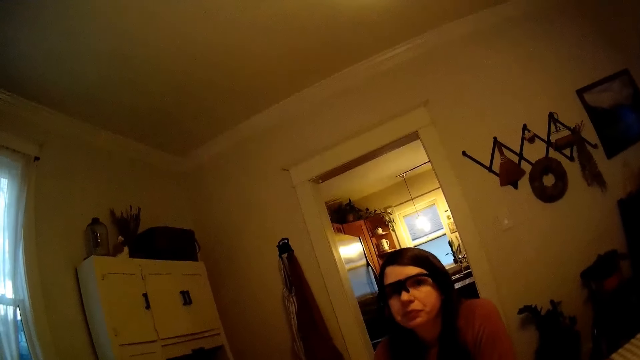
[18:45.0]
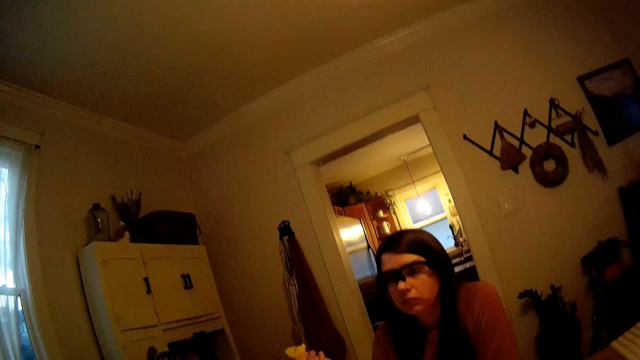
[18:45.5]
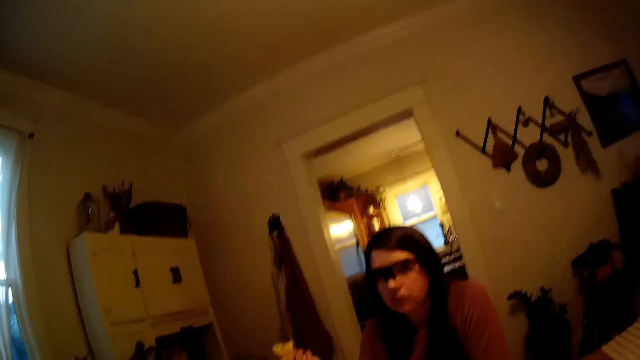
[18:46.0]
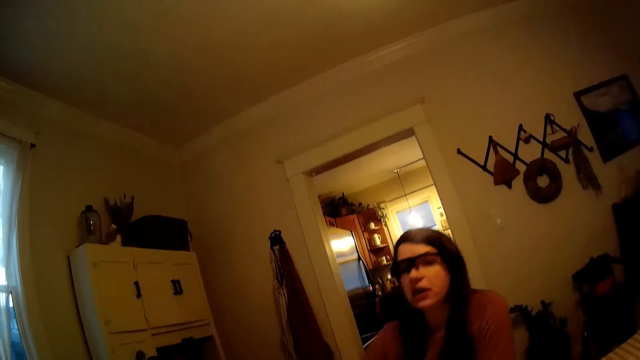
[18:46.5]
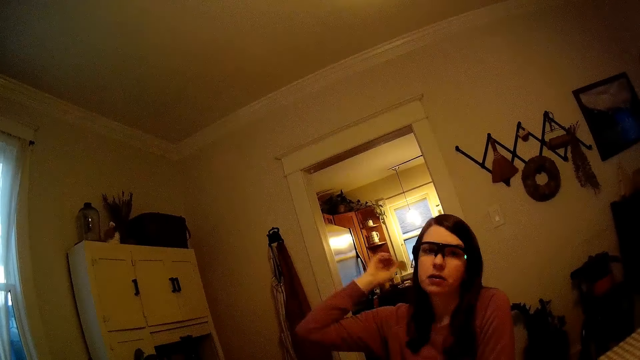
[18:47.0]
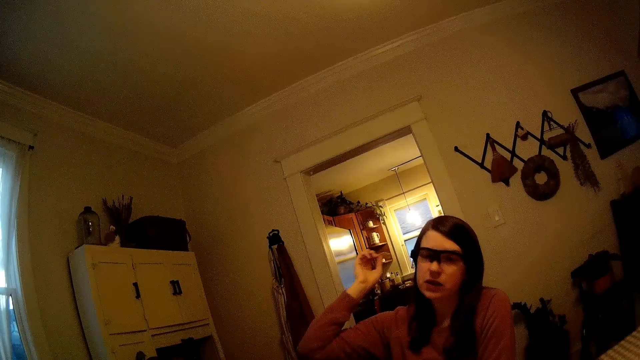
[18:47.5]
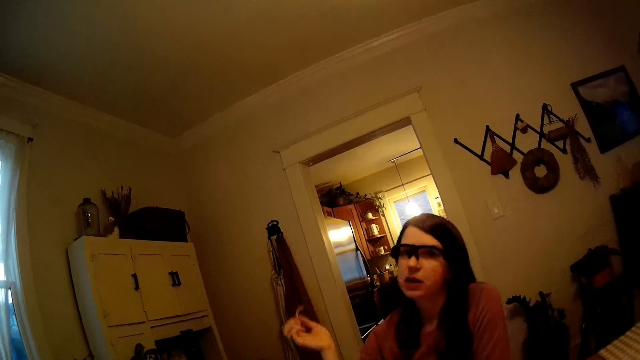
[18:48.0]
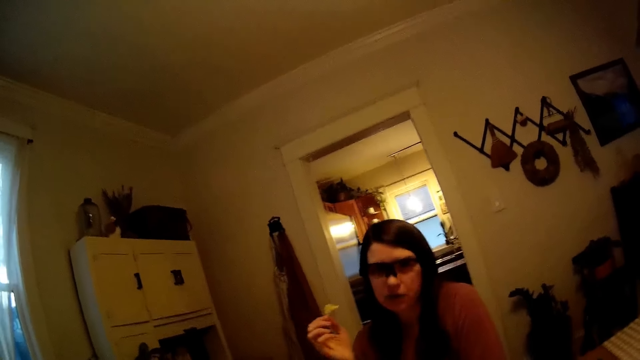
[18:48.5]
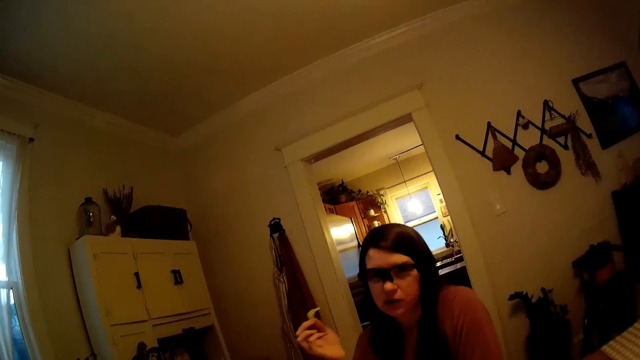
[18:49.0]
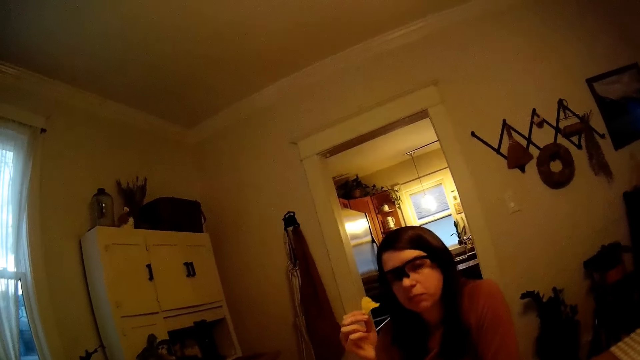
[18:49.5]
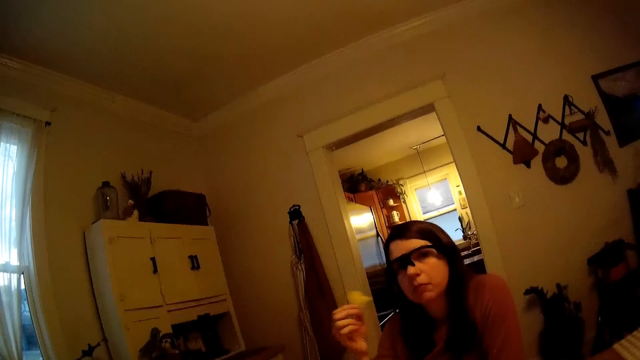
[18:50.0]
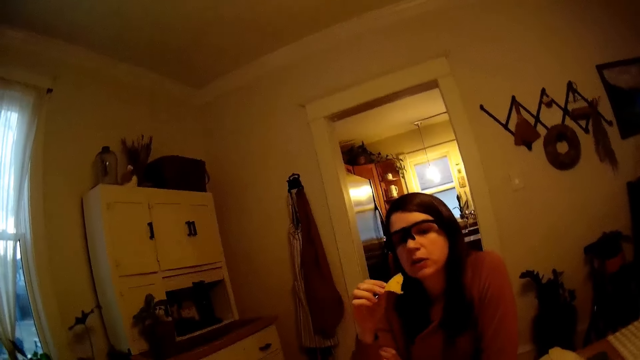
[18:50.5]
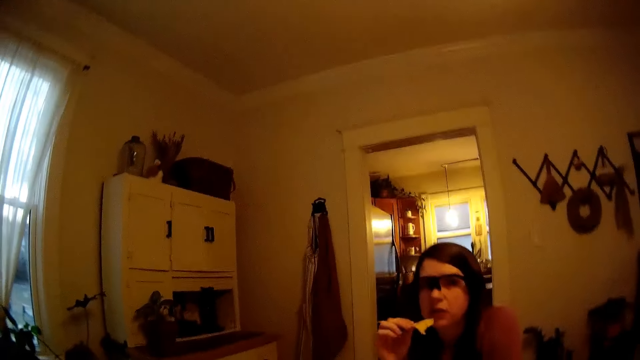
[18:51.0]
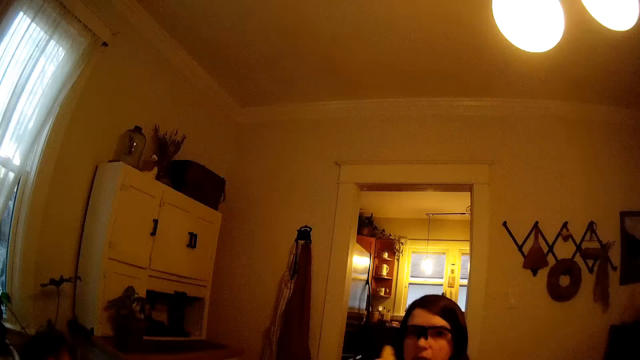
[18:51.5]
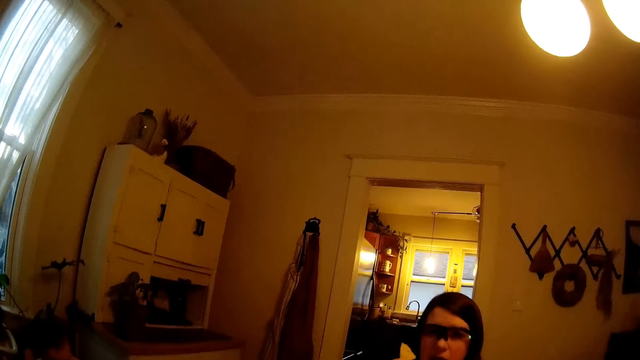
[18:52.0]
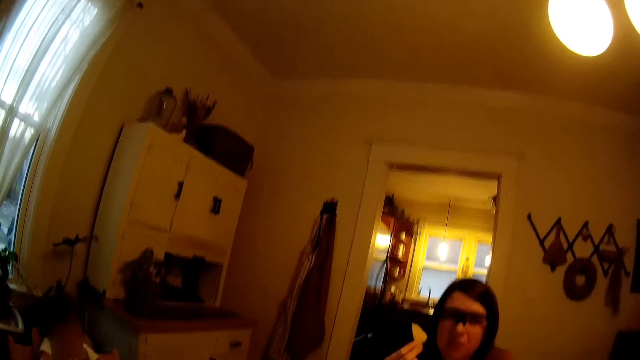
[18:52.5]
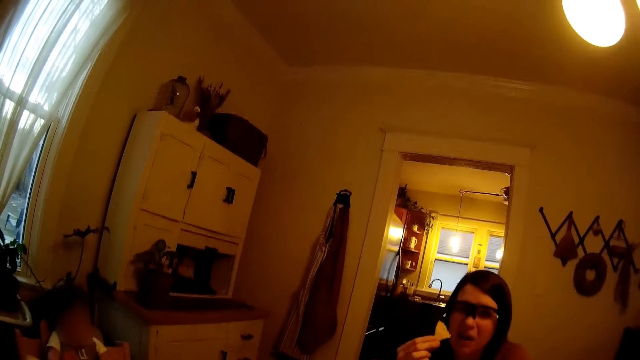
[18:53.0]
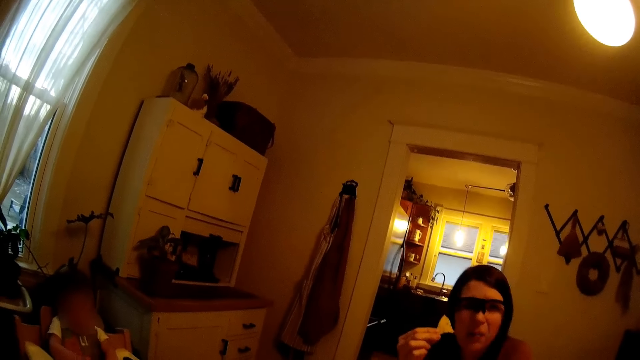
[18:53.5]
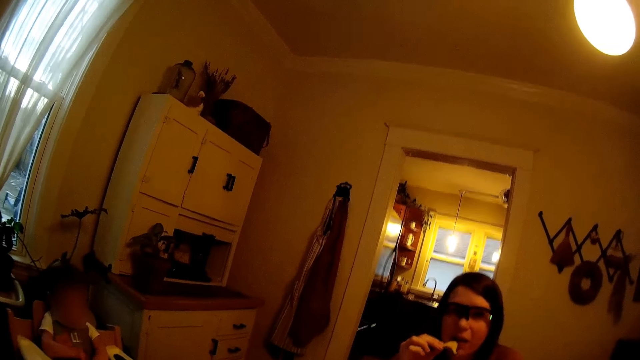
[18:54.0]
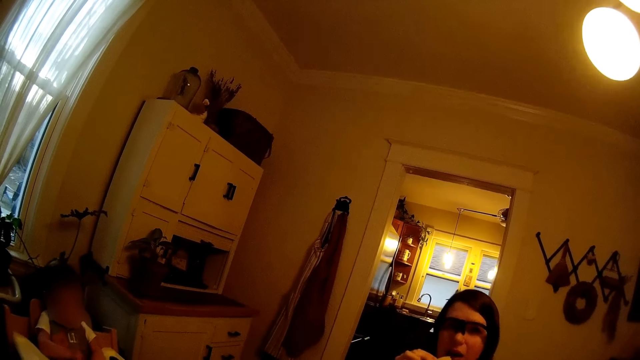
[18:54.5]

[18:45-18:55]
A woman moves her hand. The woman uses gestures. A baby looks around.

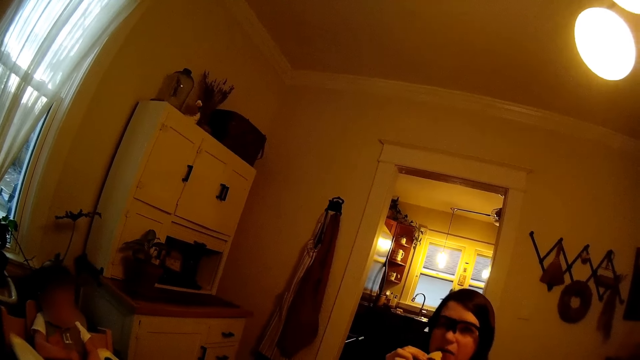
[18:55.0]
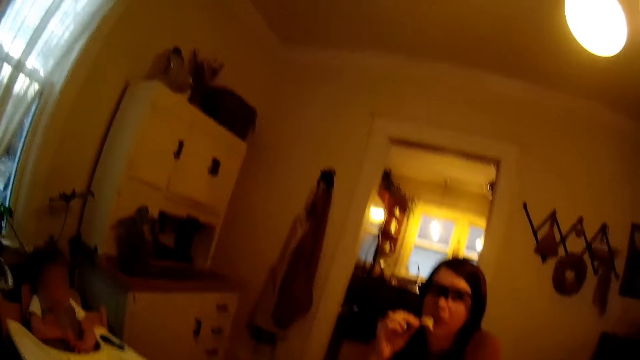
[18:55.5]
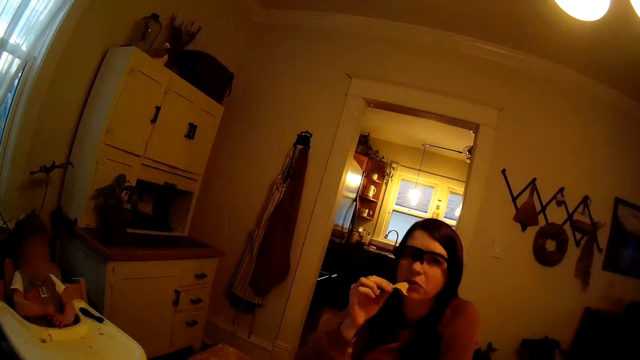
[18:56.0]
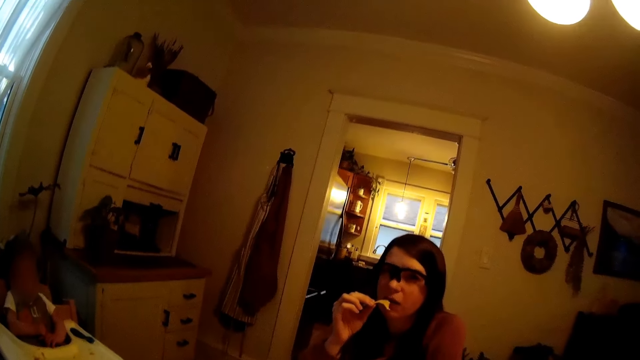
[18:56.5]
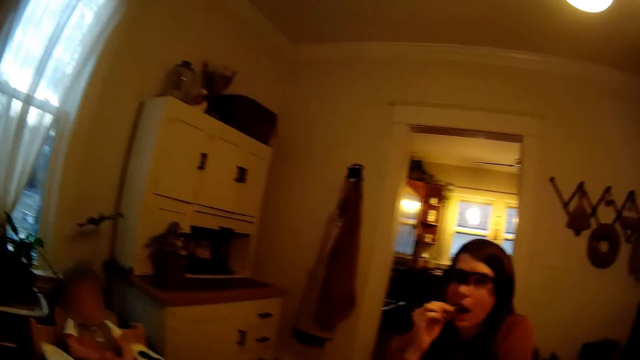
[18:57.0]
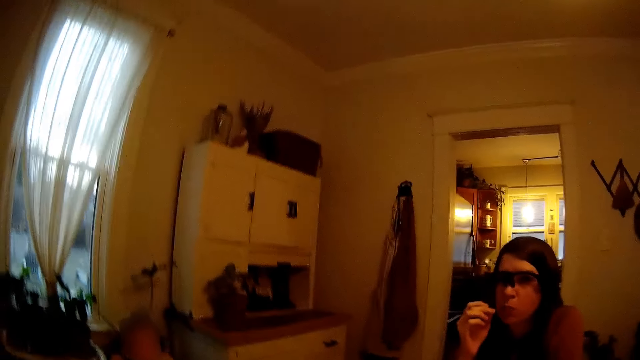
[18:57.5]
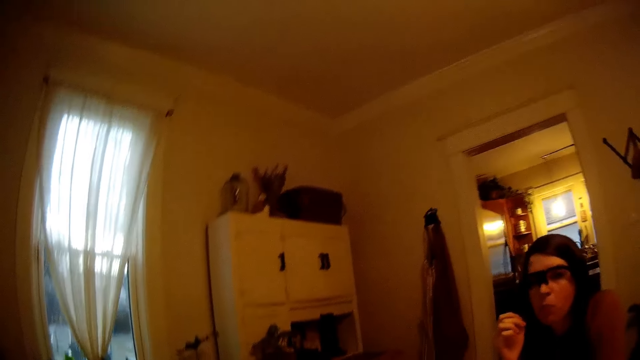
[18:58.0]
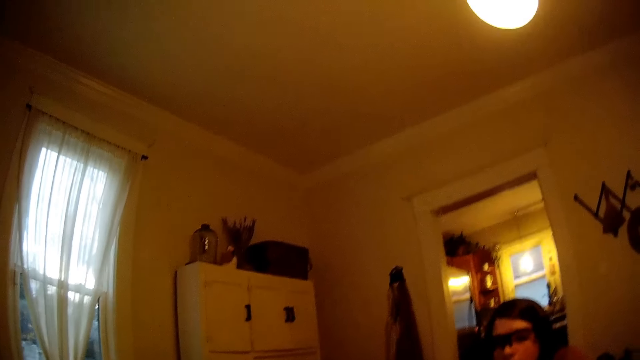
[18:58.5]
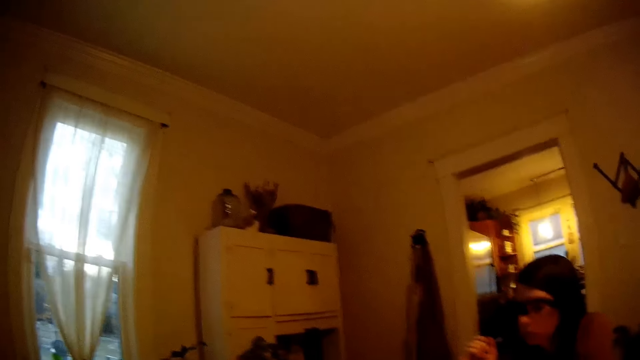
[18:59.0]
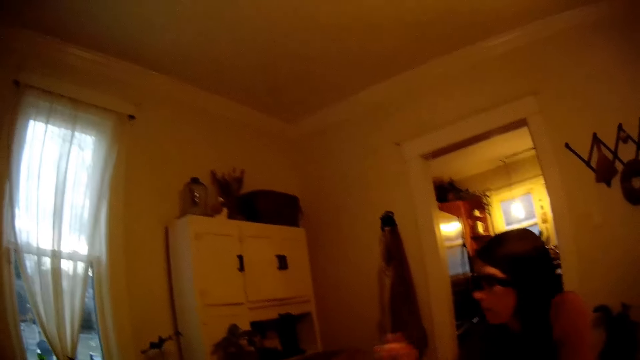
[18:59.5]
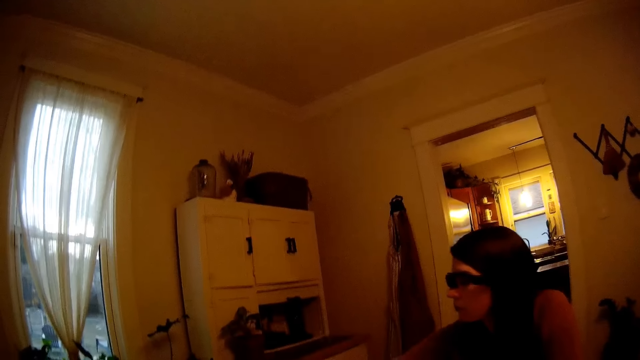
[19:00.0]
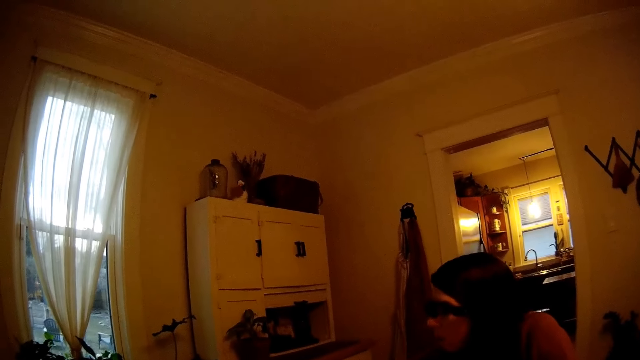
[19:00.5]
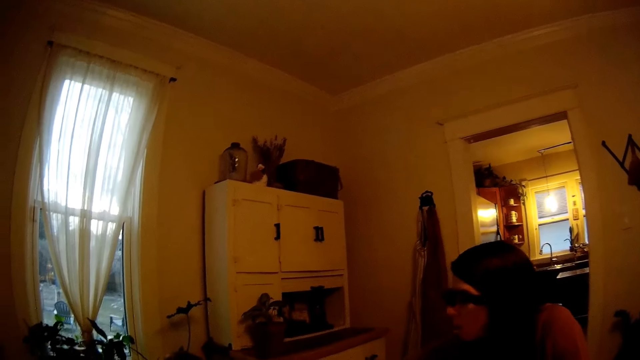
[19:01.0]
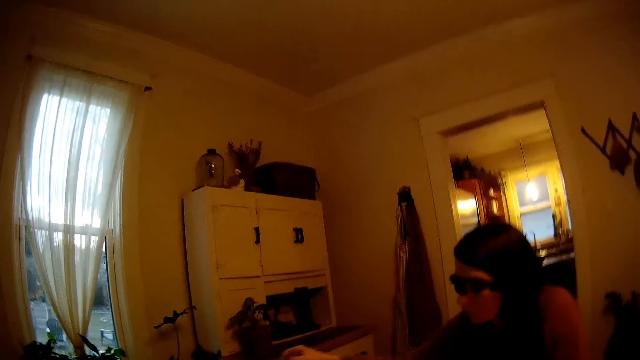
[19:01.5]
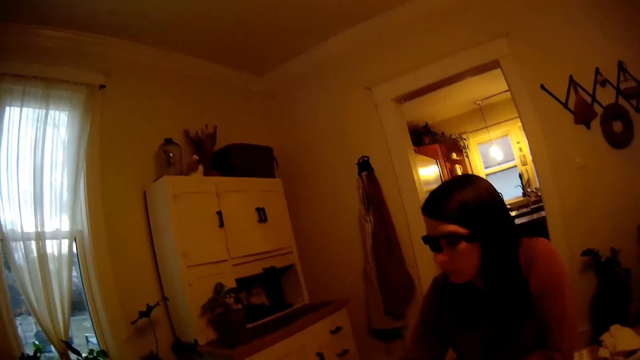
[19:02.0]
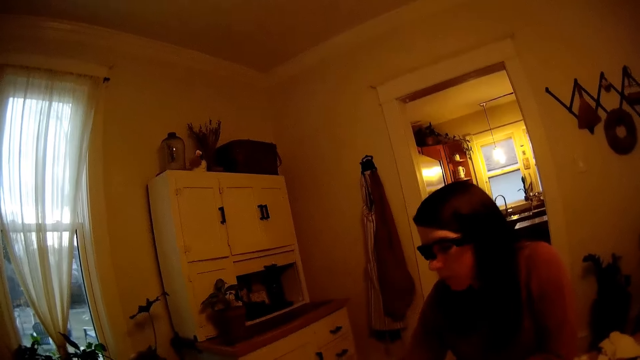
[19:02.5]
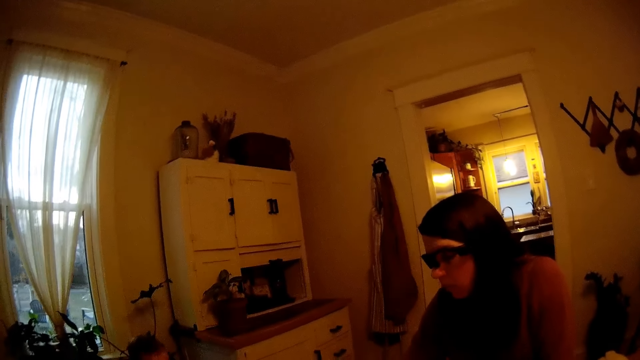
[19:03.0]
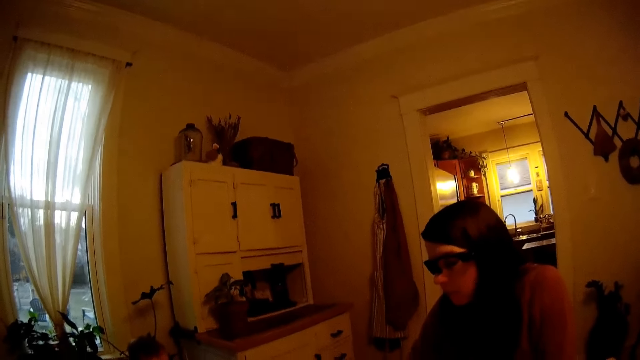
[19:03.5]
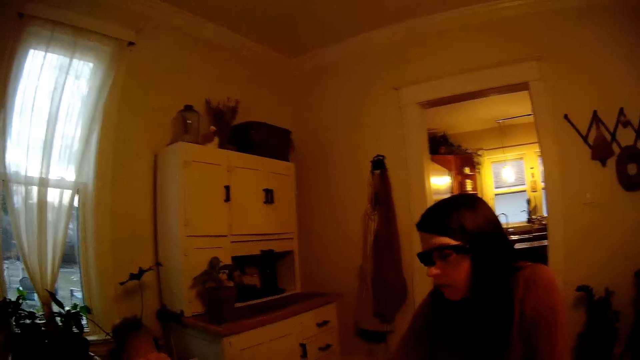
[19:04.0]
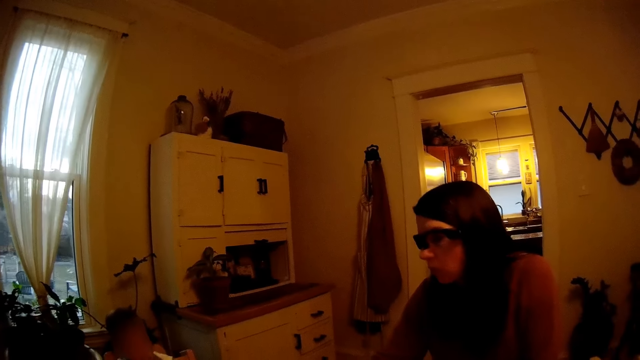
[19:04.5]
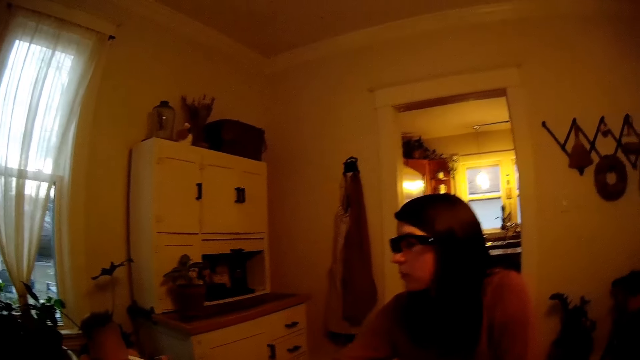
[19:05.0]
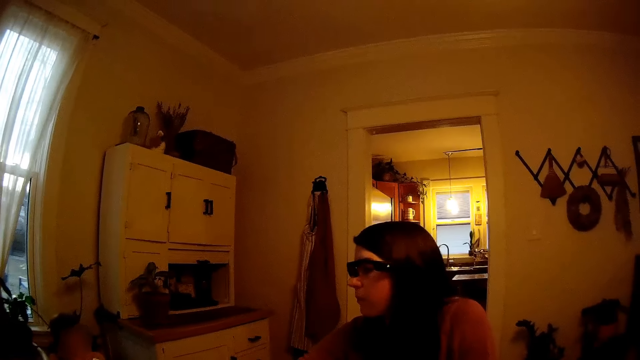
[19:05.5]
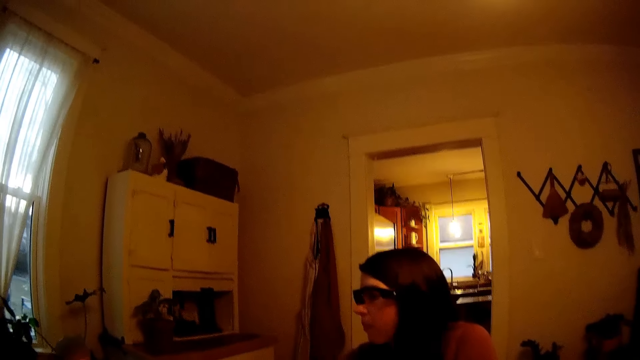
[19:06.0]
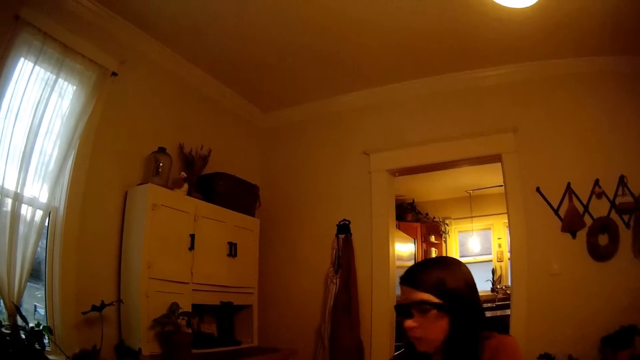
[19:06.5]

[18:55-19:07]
The woman eats the piece of potato chip in her right hand. The woman stretches her hand and moves her hand. A baby looks around.
